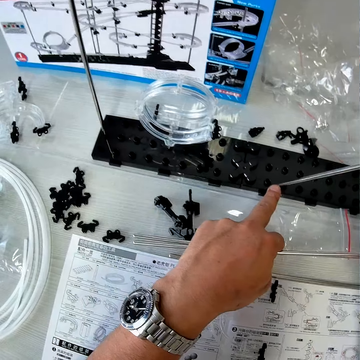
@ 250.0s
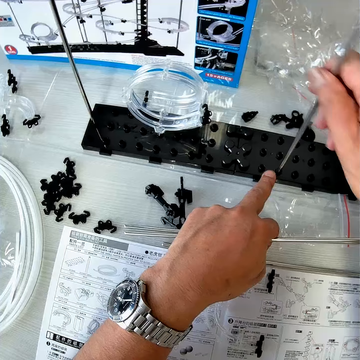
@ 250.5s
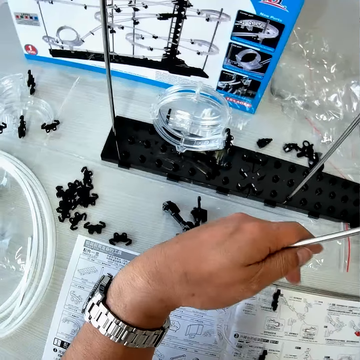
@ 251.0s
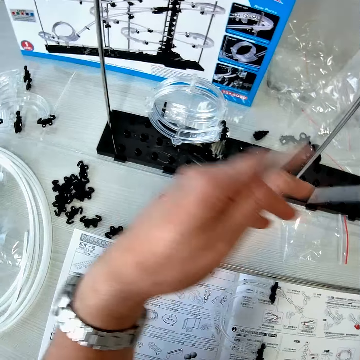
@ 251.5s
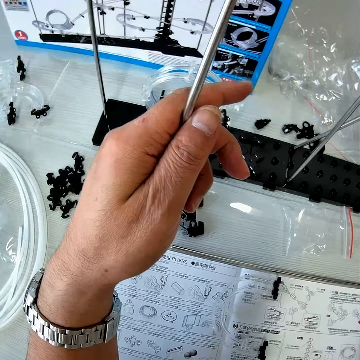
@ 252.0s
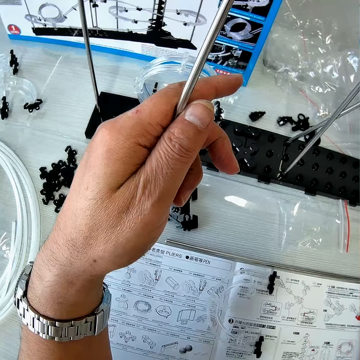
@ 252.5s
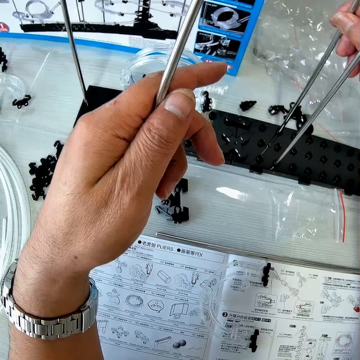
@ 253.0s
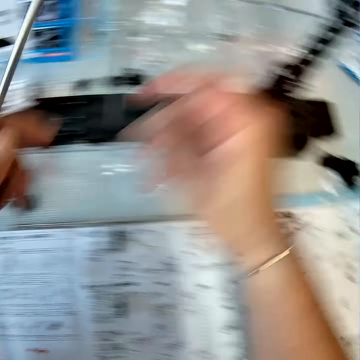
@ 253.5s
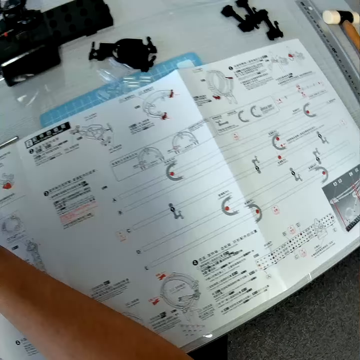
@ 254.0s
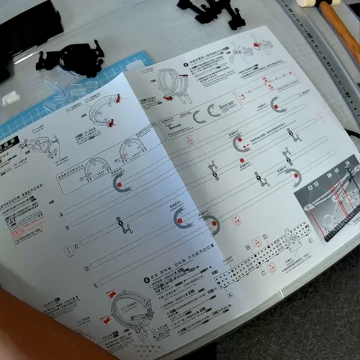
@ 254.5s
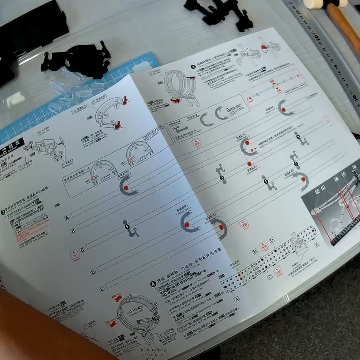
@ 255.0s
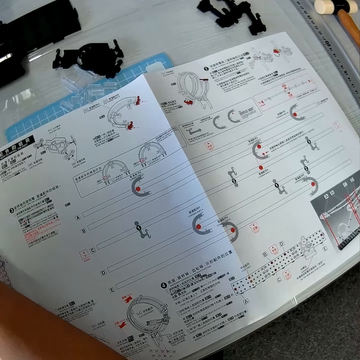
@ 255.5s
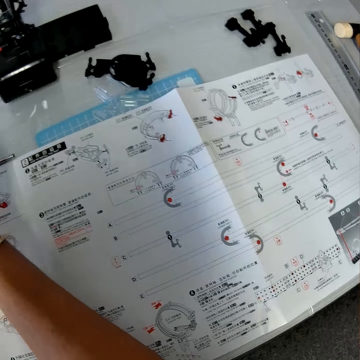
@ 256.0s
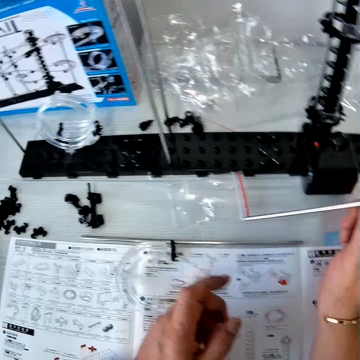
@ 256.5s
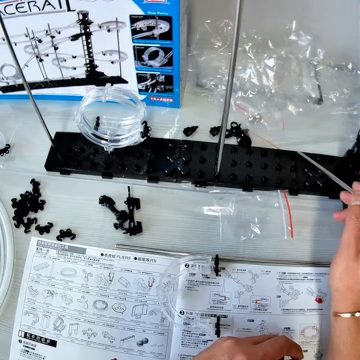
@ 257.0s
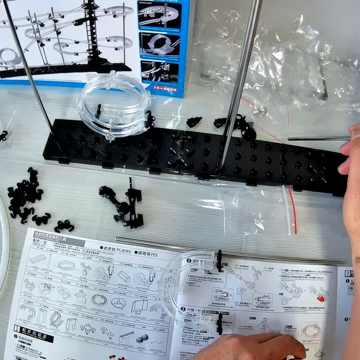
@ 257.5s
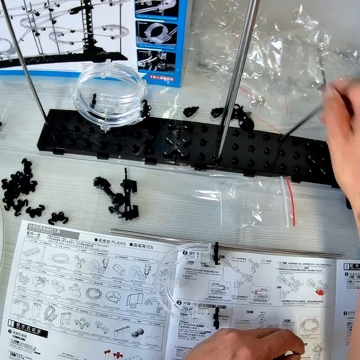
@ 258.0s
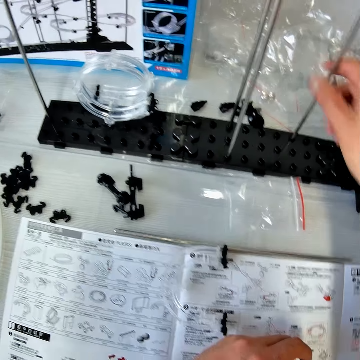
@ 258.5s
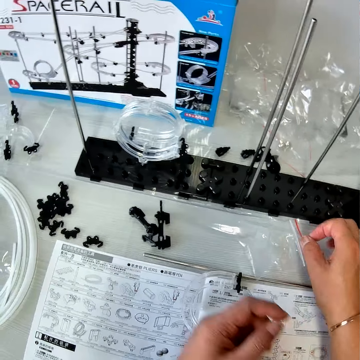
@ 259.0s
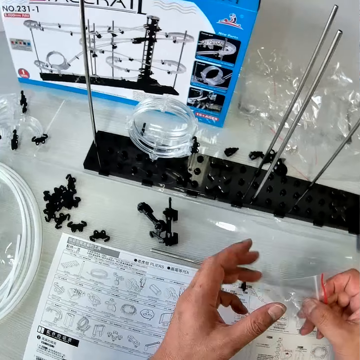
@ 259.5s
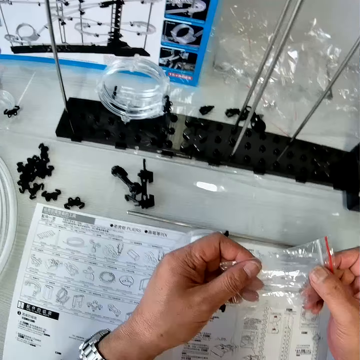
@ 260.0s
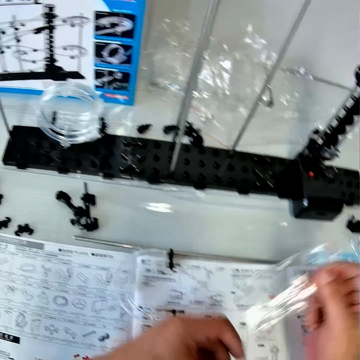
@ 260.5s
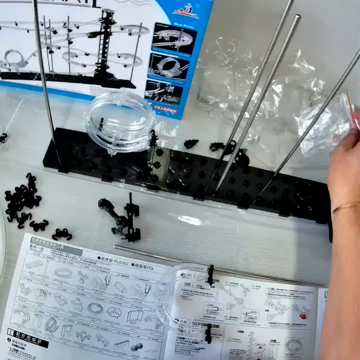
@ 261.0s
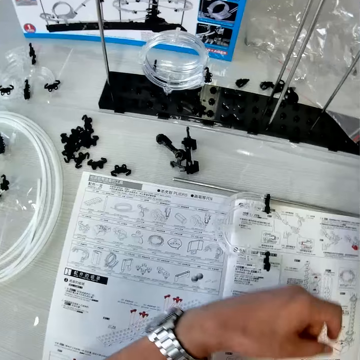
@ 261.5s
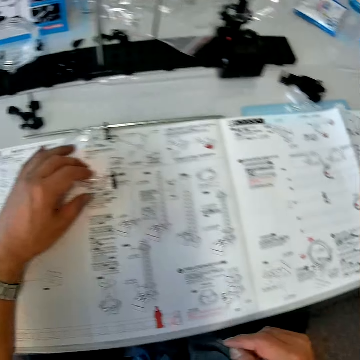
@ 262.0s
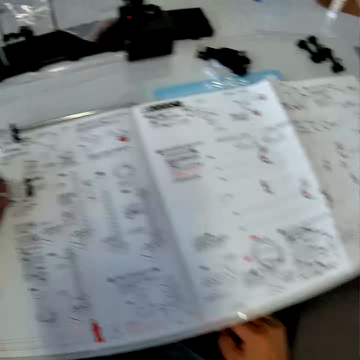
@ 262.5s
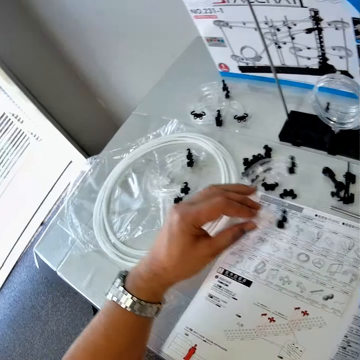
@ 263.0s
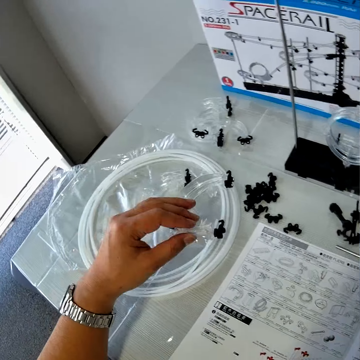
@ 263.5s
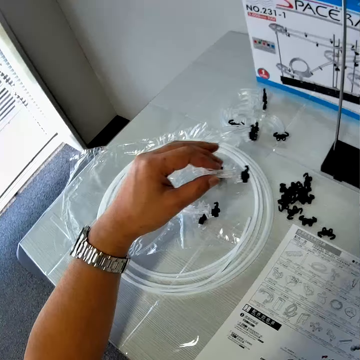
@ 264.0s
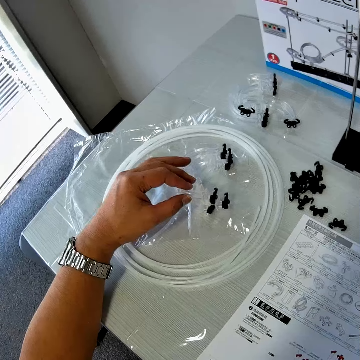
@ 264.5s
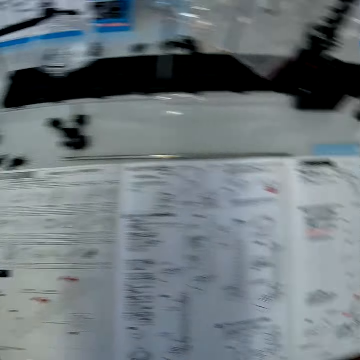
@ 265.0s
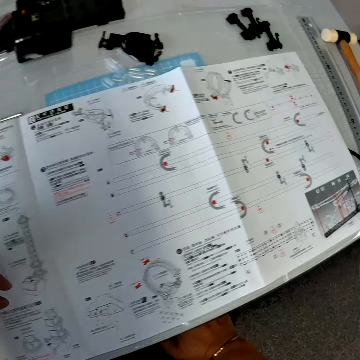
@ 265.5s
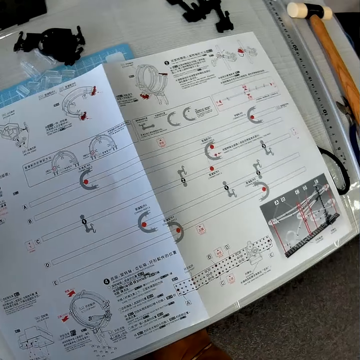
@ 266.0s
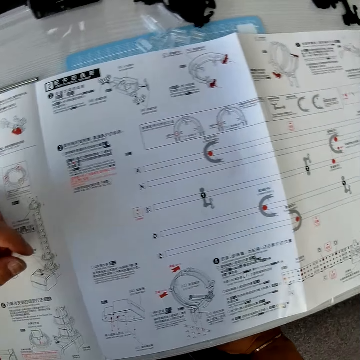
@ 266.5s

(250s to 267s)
The camera wearer fixes a shaft. He inserts an iron rod into the piece of mechanical model on the table with his right hand, and passes the iron rod from his left hand to his right hand. He fixes the shaft again. He inserts the iron rod into the piece of mechanical model on the table with his right hand. He looks at the manual. He passes the iron rod from his left hand to his right hand. He checks where to fix the shaft. He inserts the iron rod into the piece of mechanical model on the table with his right hand. He fixes the shaft. He picks up a polythene from the table with his right hand. He drops the polythene on the table with his right hand. He looks around the table. He picks up a piece of mechanical model from the mechanical model chart with his left hand. He drops the piece of mechanical model on the pack of wire with his left hand. He looks at the manual.

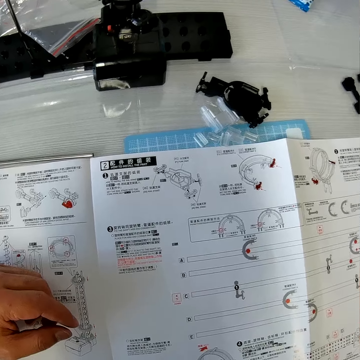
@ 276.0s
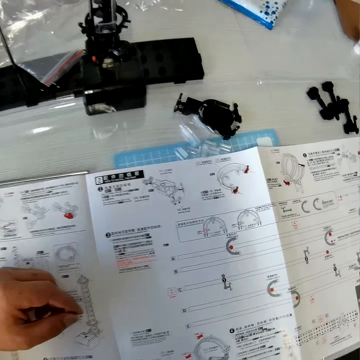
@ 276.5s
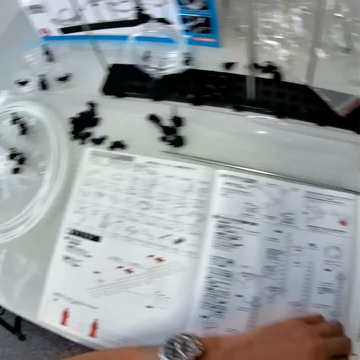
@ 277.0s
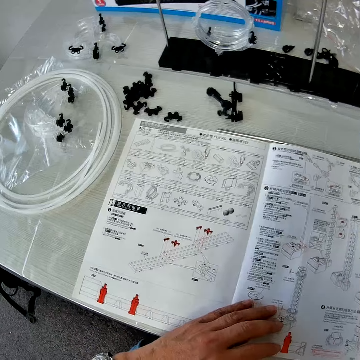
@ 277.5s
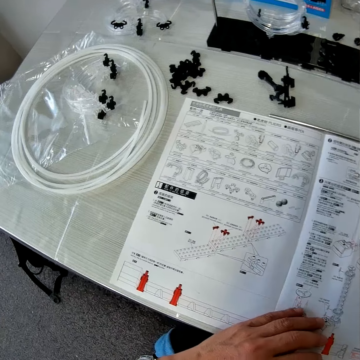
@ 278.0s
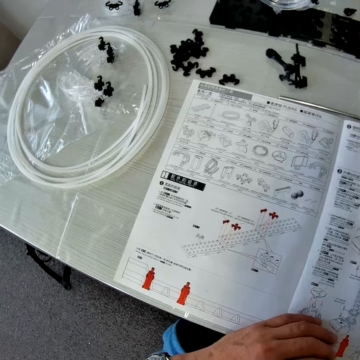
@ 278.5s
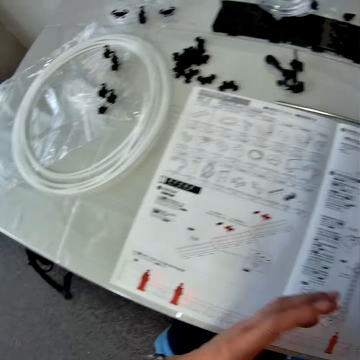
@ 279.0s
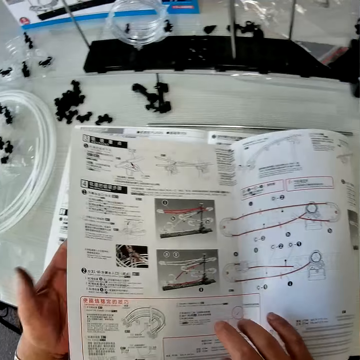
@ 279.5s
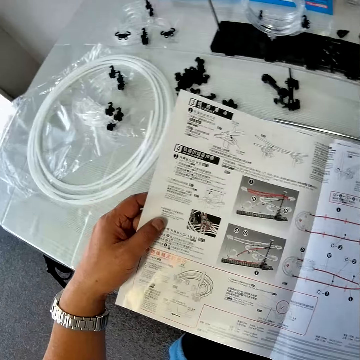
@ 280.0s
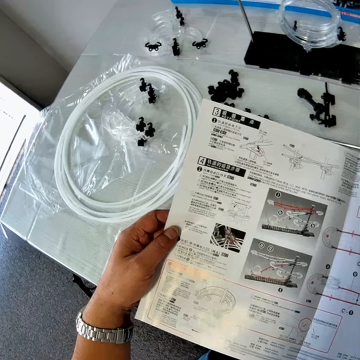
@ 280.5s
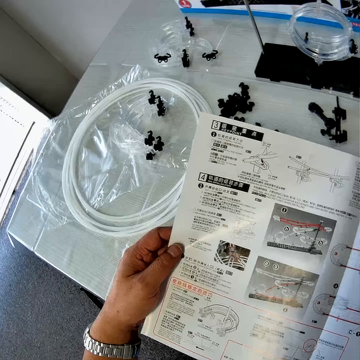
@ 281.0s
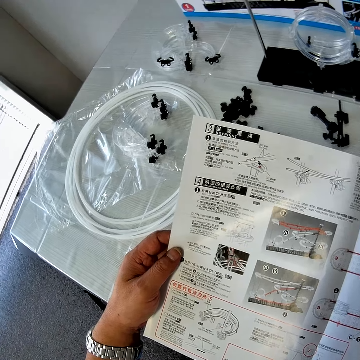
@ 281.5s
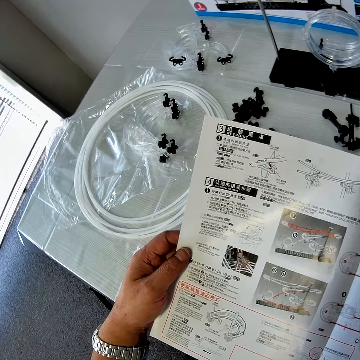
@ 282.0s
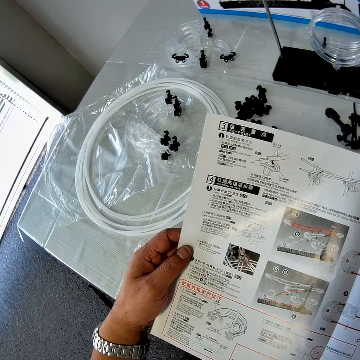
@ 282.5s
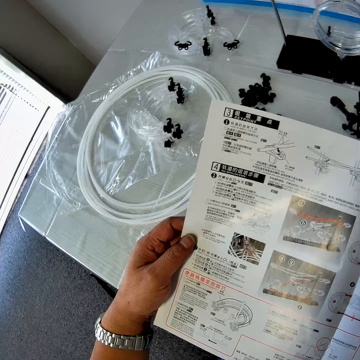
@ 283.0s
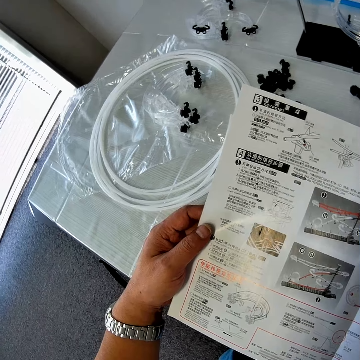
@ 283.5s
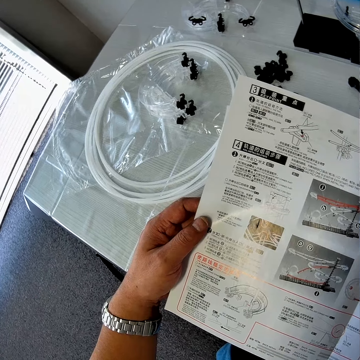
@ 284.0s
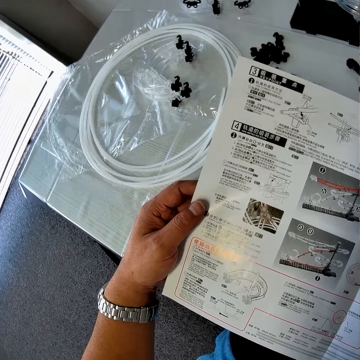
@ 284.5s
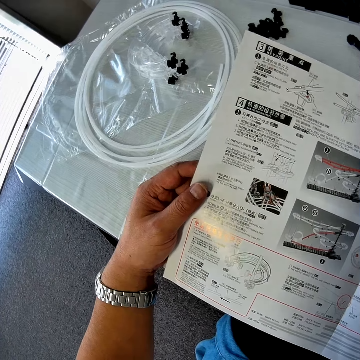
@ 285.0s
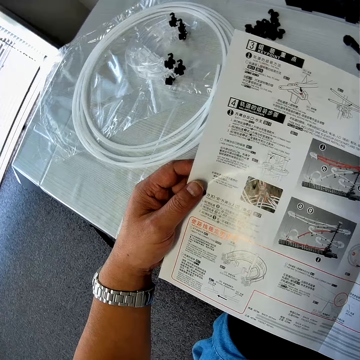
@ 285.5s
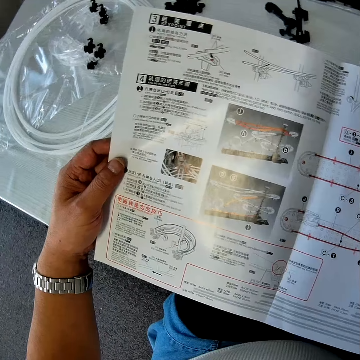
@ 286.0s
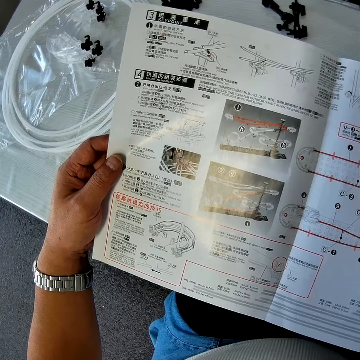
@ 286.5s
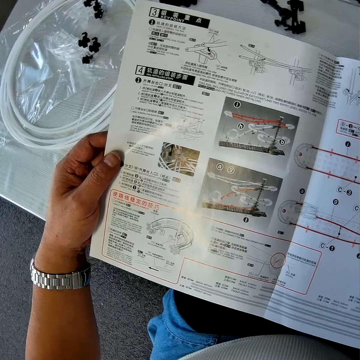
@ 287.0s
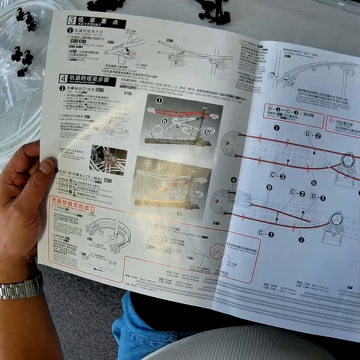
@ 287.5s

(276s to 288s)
The camera wearer flips a page of the mechanical model chart with his right hand. He reads the manual.

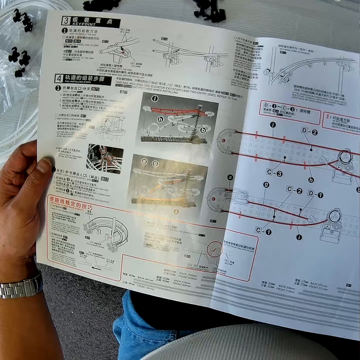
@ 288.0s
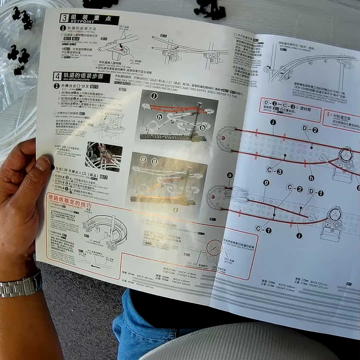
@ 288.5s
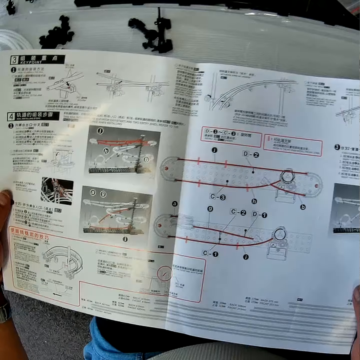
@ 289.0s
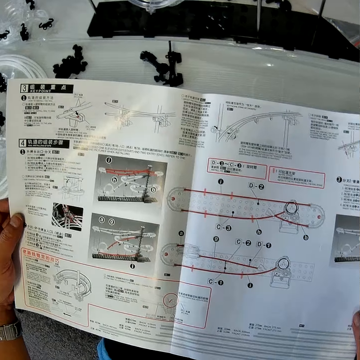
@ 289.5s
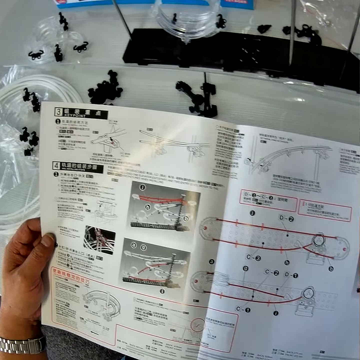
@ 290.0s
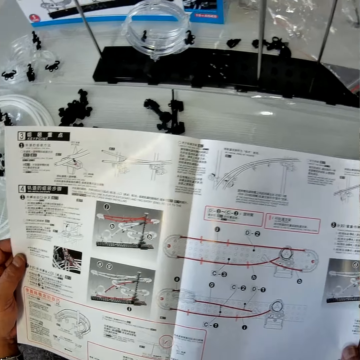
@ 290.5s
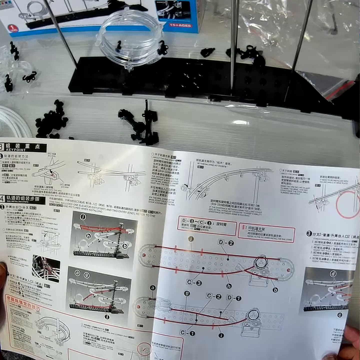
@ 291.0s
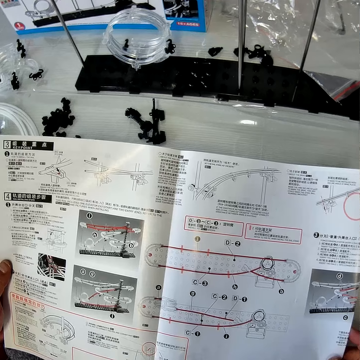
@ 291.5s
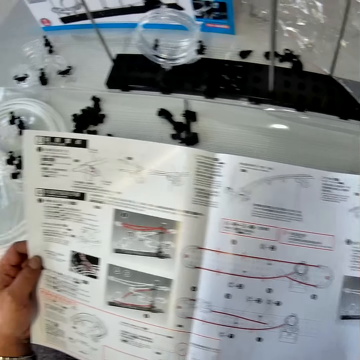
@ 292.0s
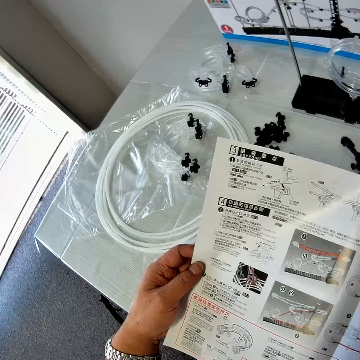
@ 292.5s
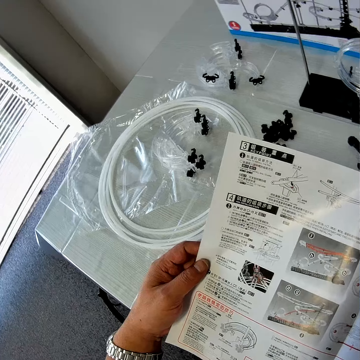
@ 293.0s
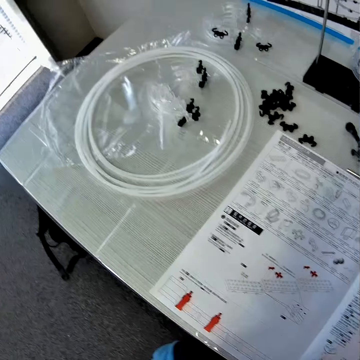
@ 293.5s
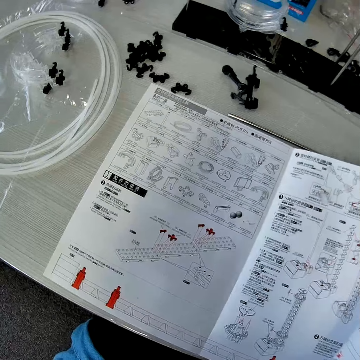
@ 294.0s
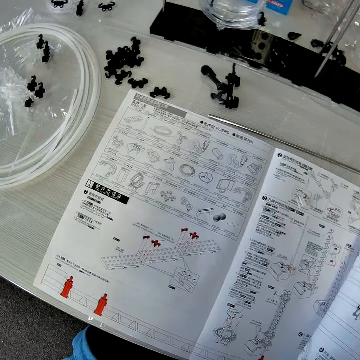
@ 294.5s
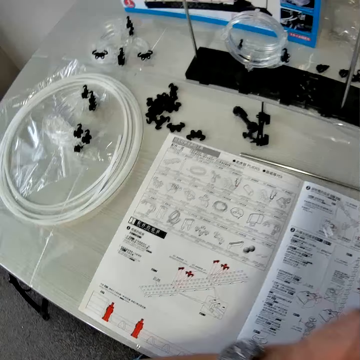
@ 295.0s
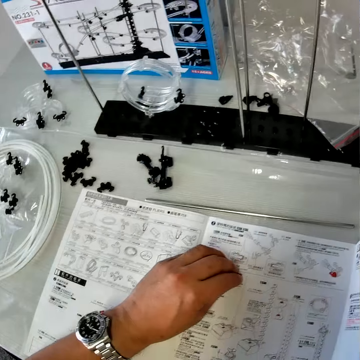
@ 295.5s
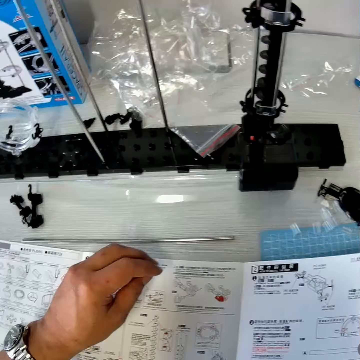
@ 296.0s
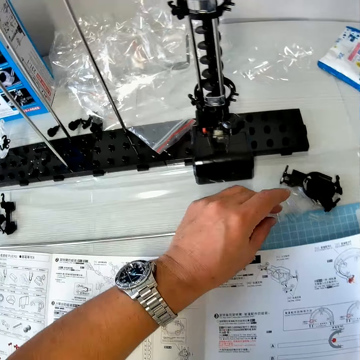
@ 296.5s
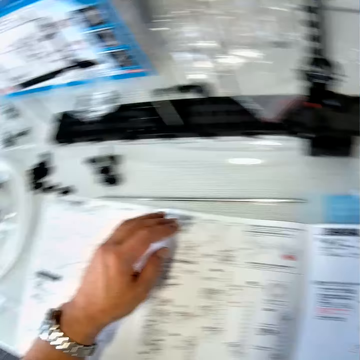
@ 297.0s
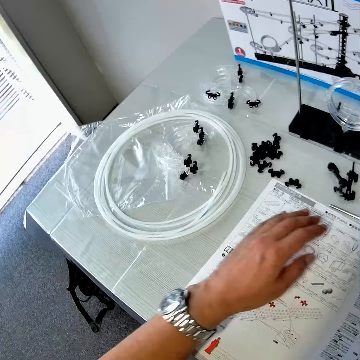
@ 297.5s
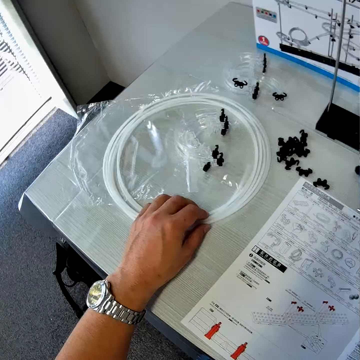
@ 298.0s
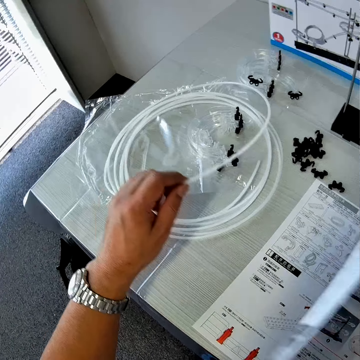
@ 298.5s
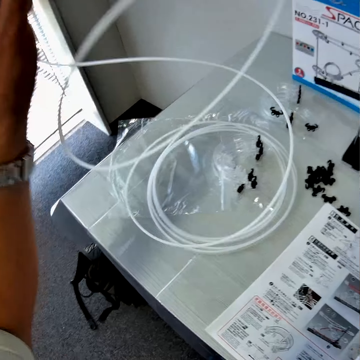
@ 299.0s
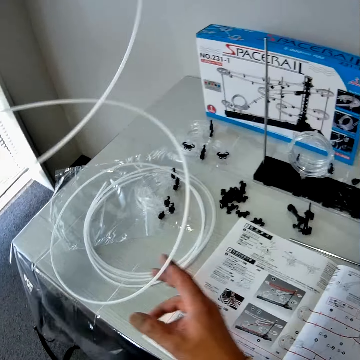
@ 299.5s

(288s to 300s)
The camera wearer flips the page of the mechanical model chart backward. He picks up a piece of a mechanical model from the mechanical model chart with his left hand, and drops the piece of the mechanical model on the table with his left hand. He places his left hand on the mechanical model chart. He unfolds the wire on the table with his hands. He takes the cable.
